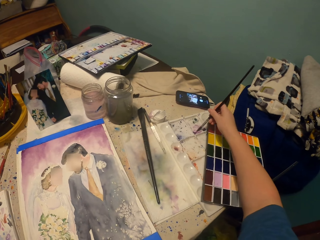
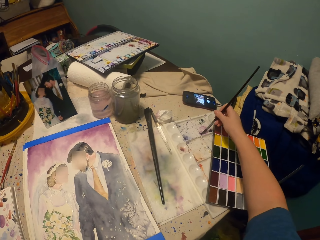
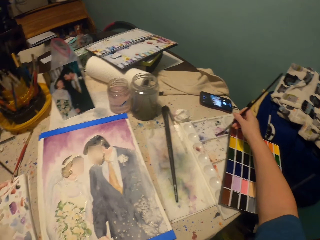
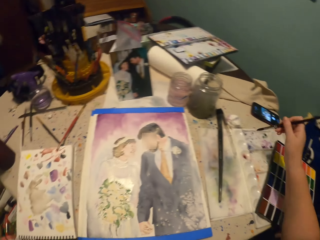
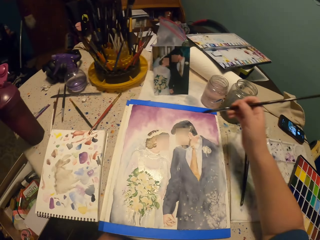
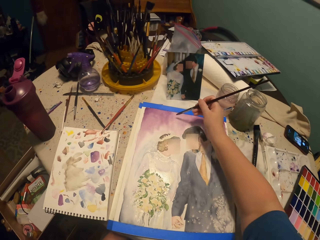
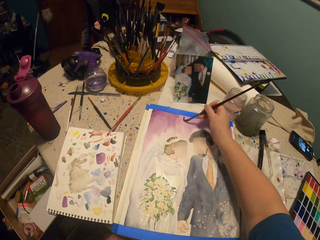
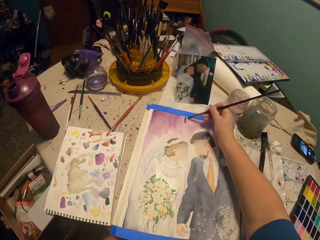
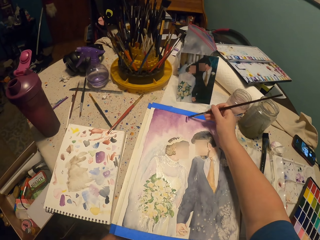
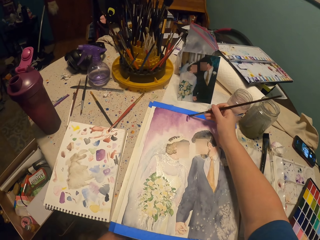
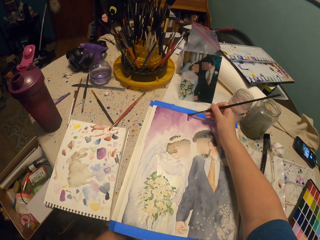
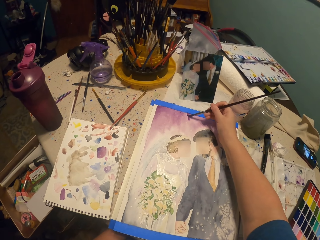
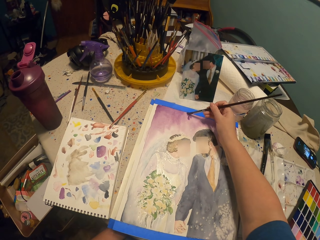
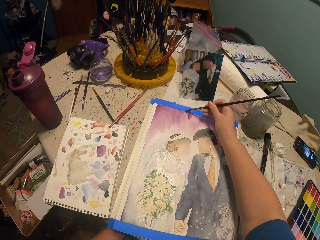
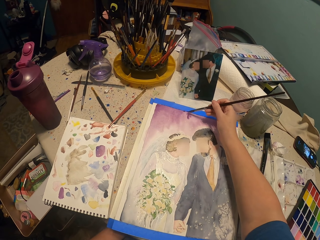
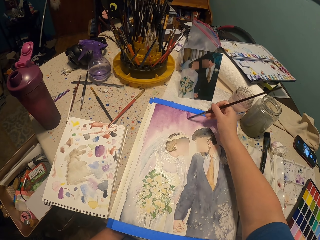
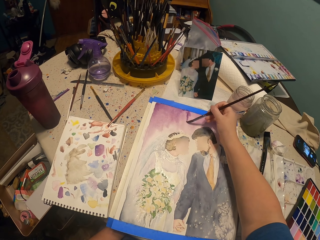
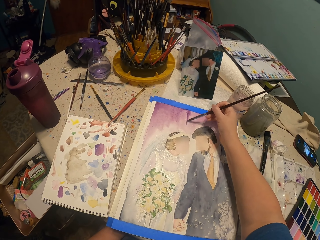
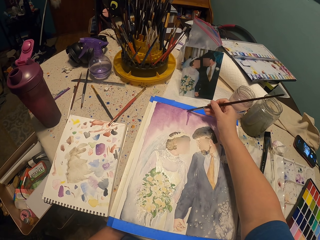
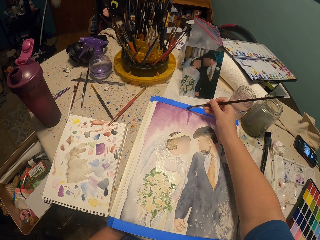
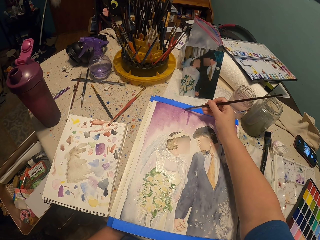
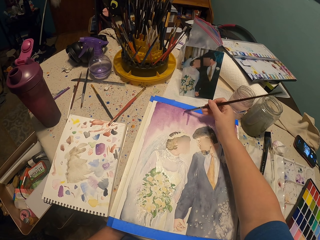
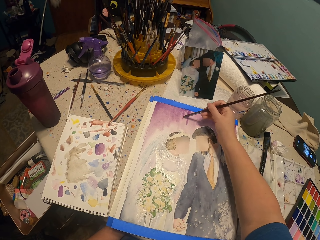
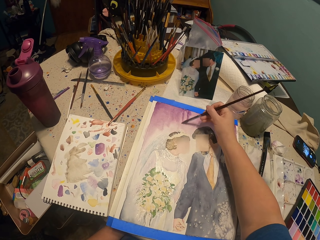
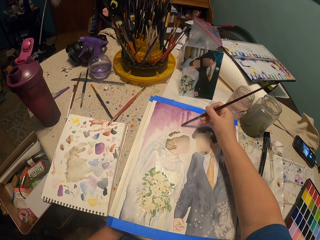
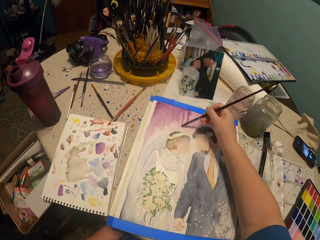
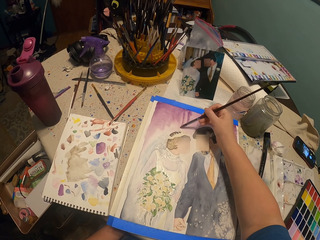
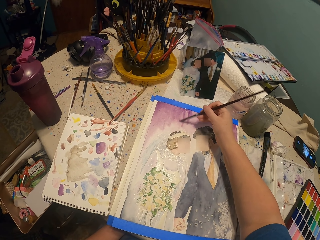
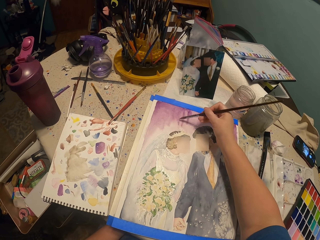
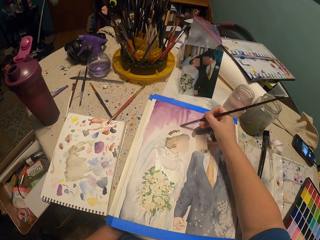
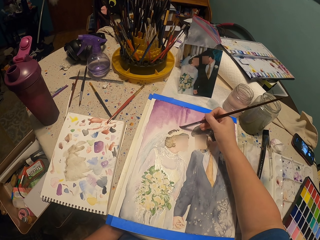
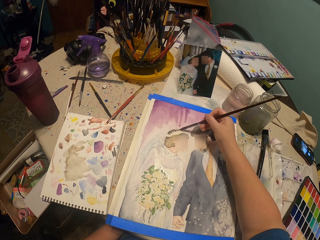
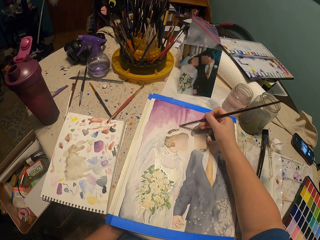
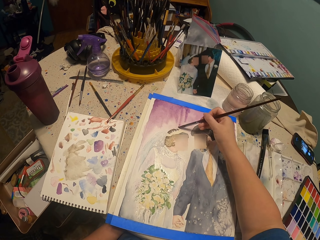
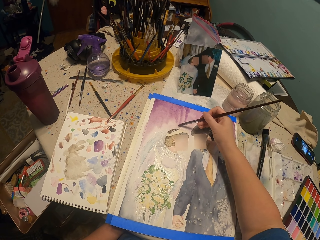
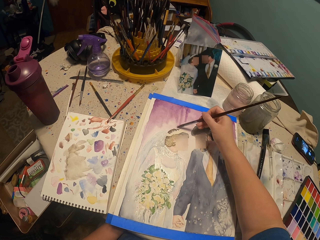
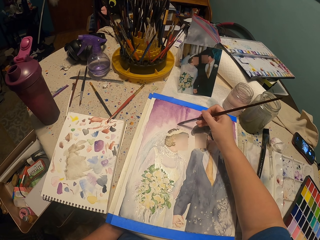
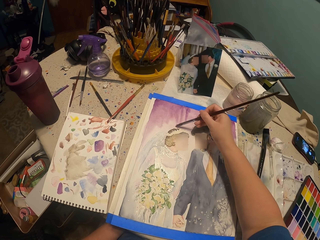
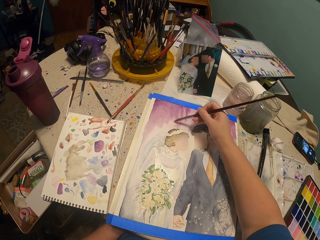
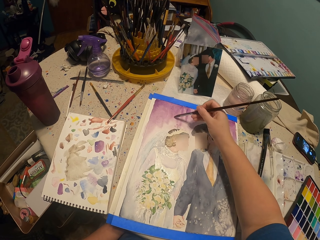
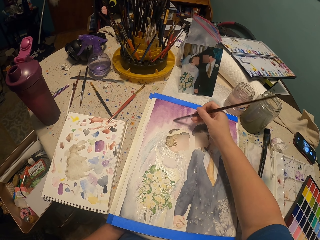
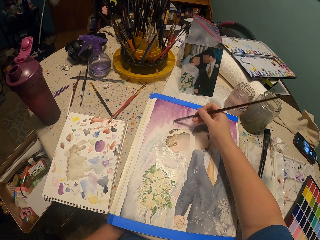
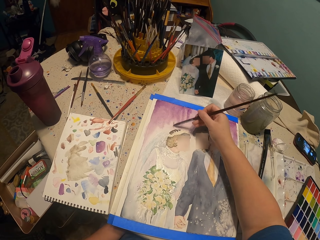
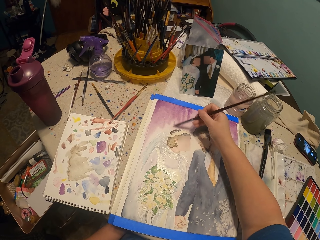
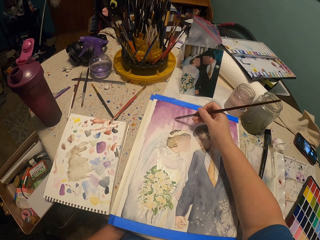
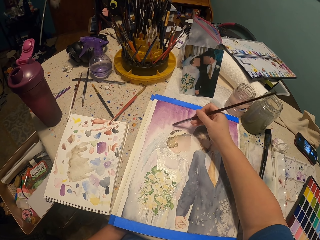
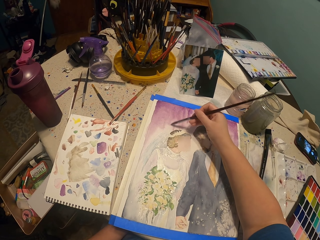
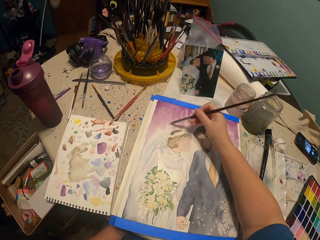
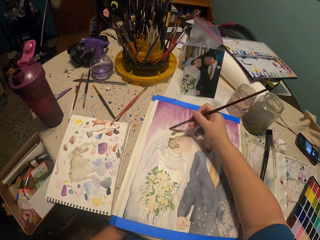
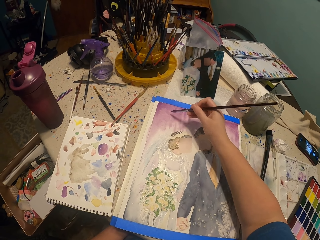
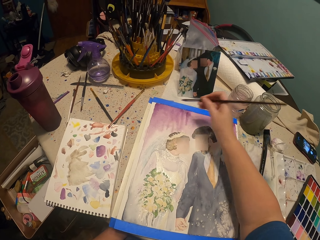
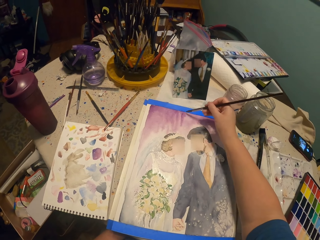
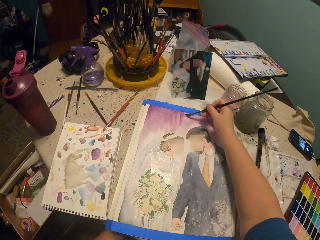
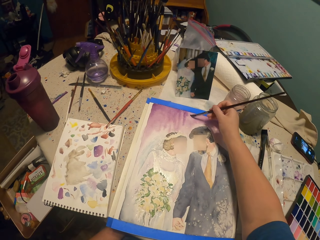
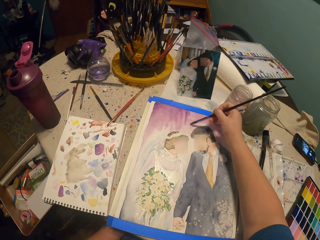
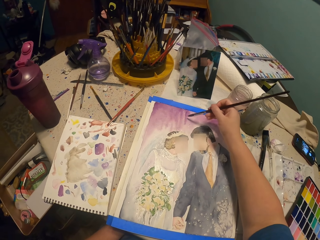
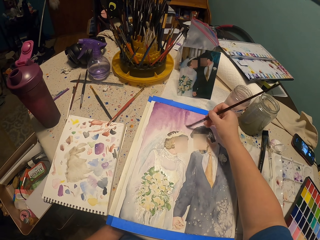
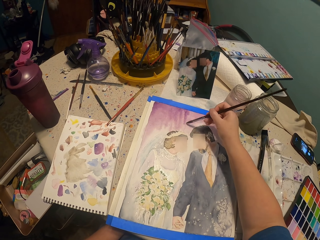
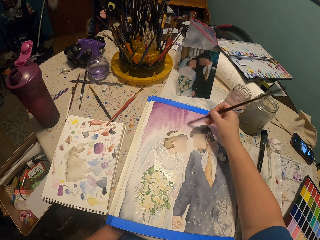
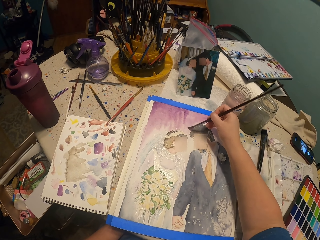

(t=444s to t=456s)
The camera wearer puts the painting brush in paint. They paint.

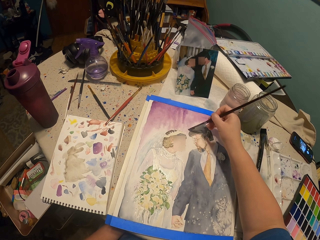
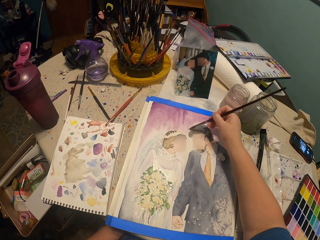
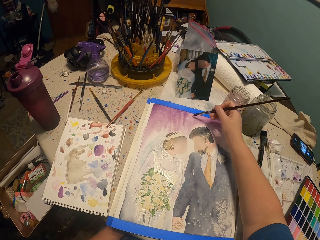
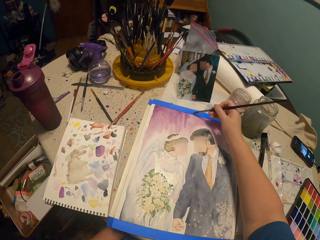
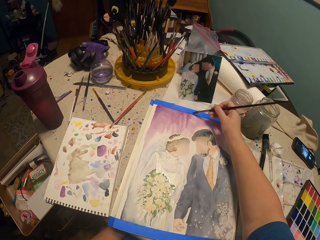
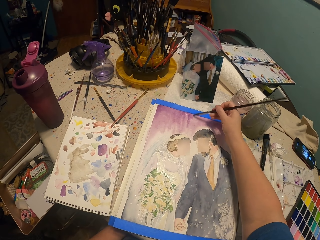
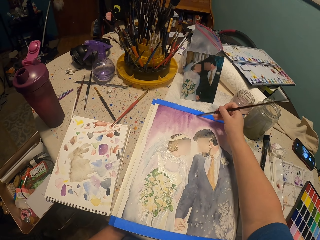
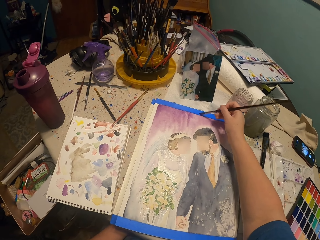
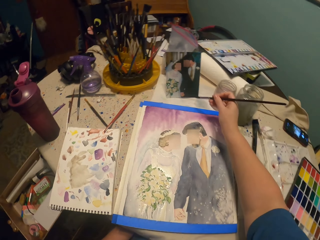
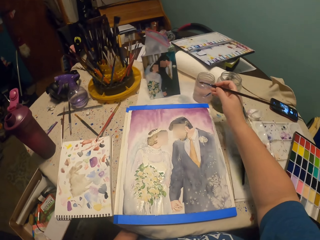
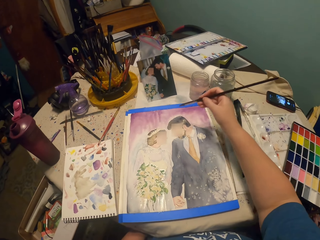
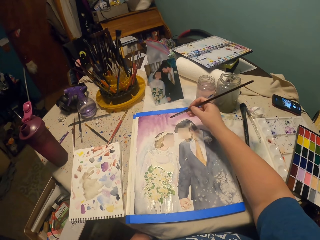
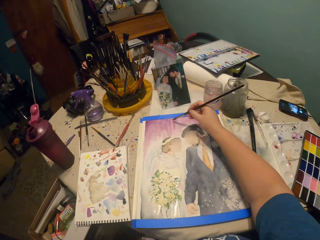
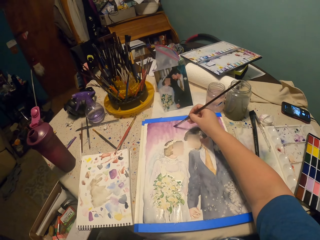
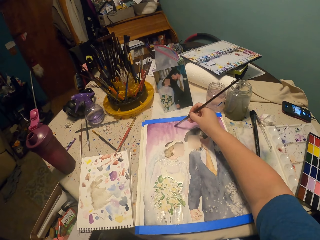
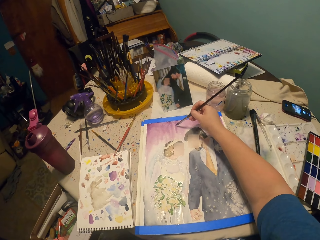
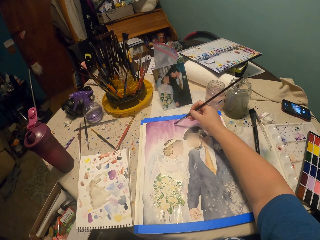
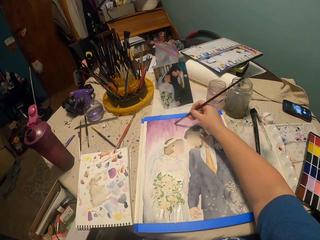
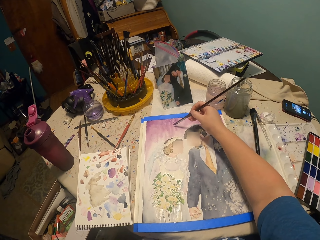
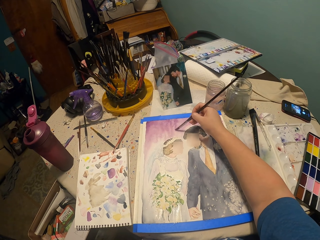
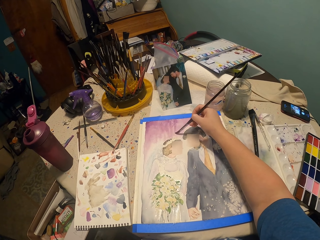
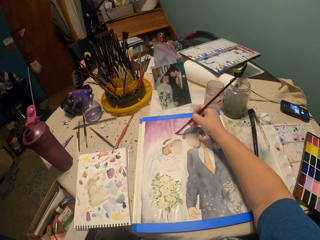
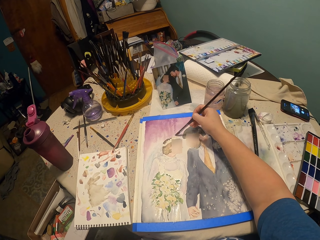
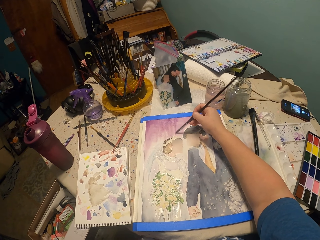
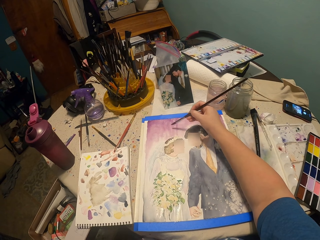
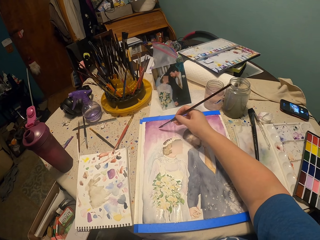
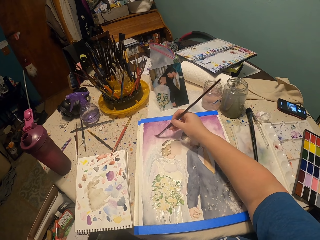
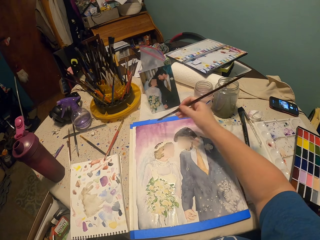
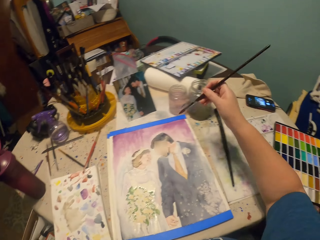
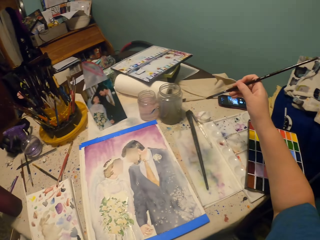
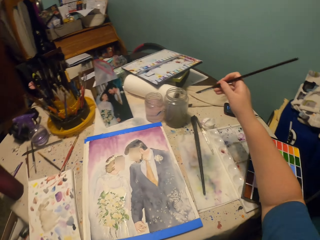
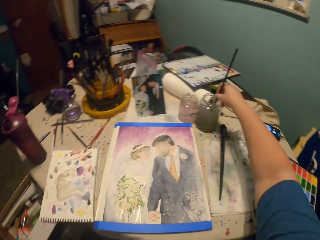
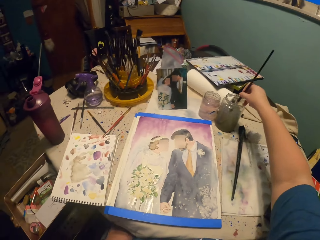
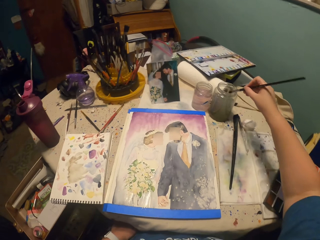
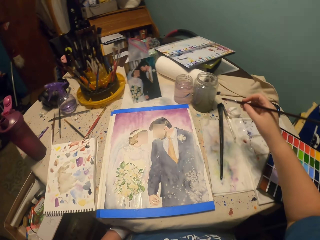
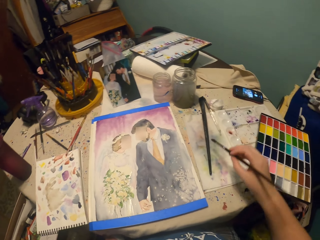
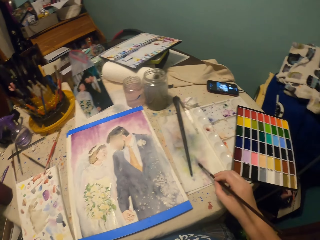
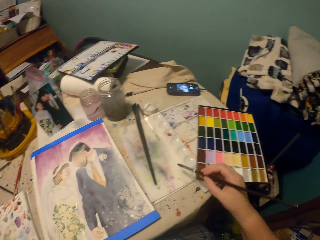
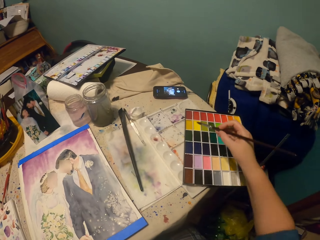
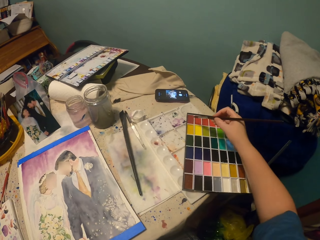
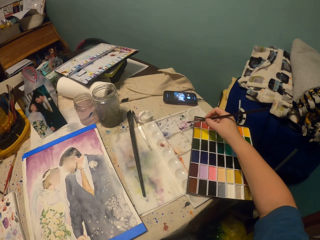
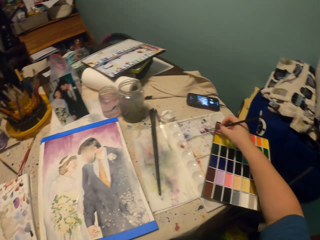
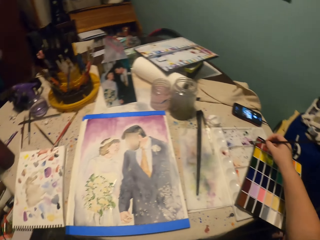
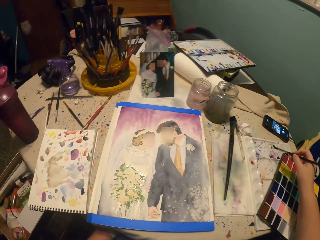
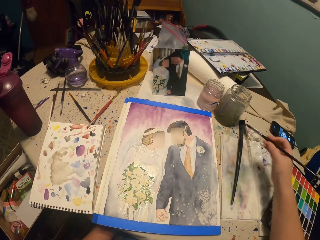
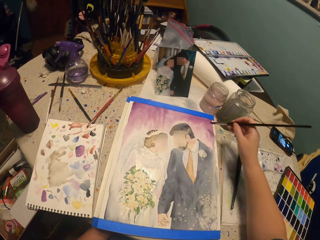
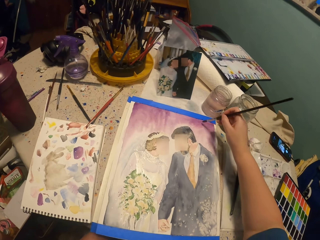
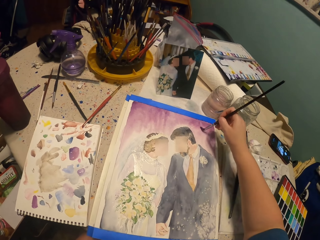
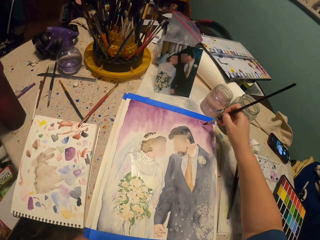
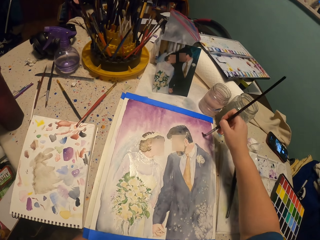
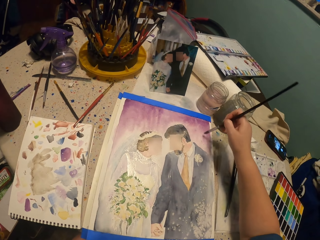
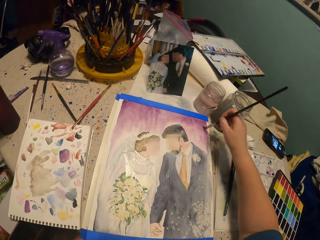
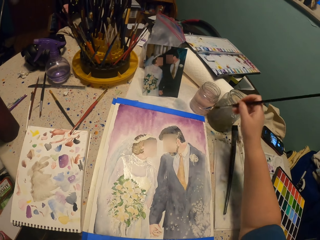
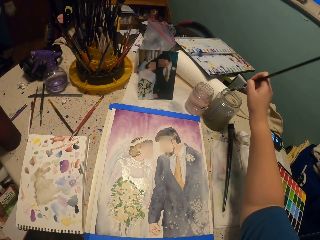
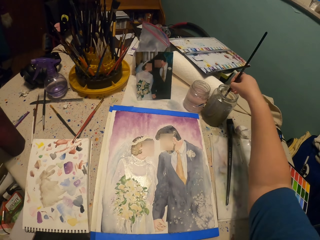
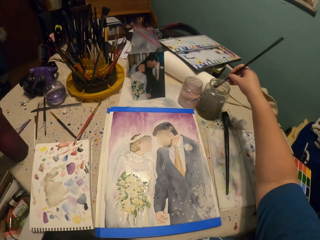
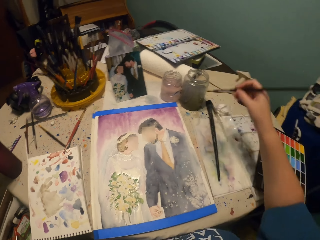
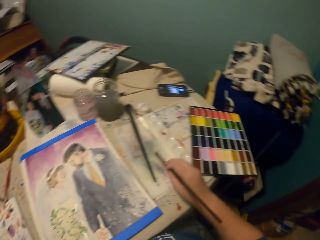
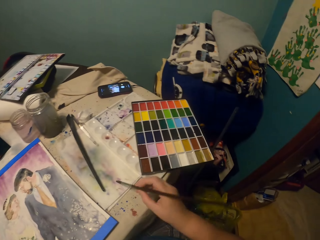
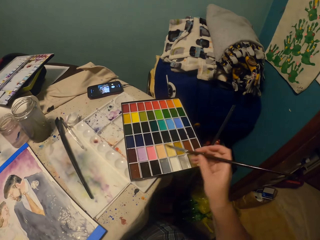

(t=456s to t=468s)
The camera wearer dips the paint brush in water. They tap aside. They put the painting brush in paint. They paint a picture with the paint brush. They dip the paint brush in the water. They tap aside.
